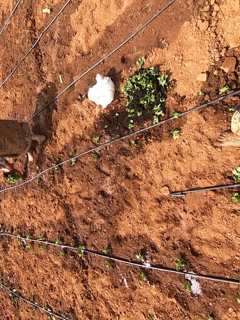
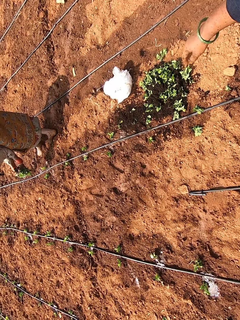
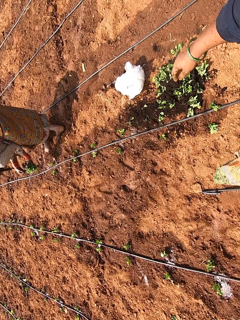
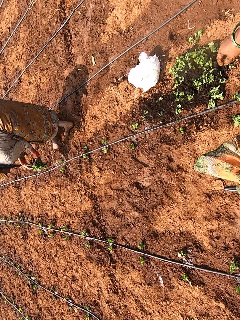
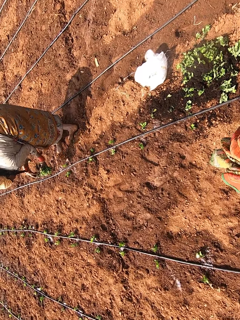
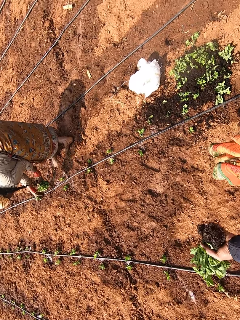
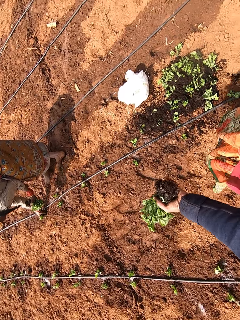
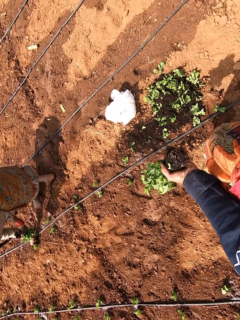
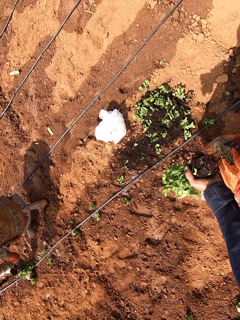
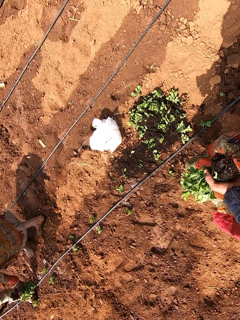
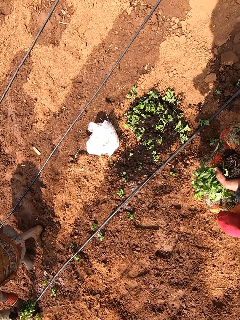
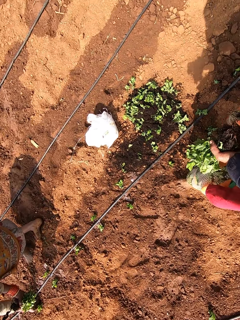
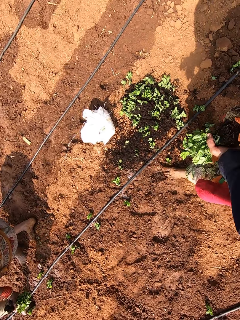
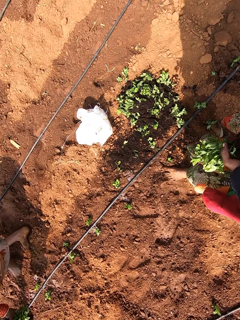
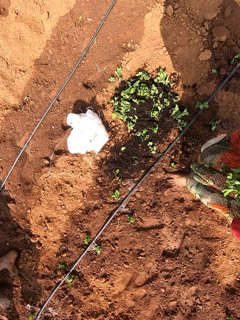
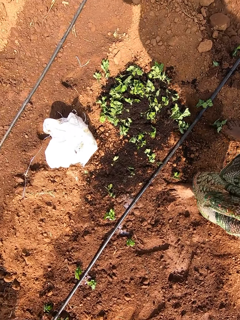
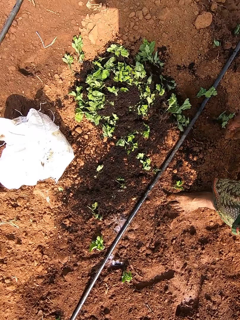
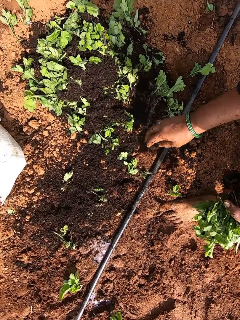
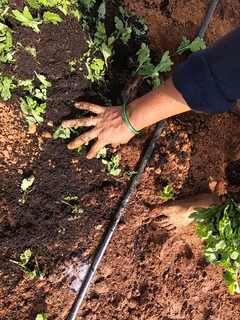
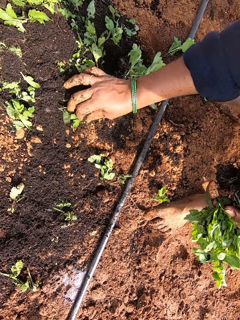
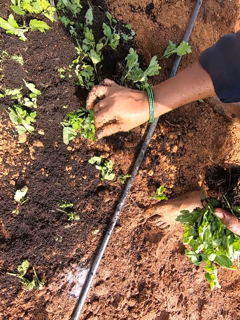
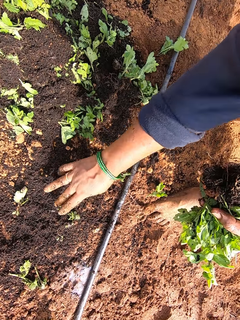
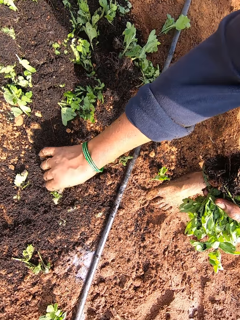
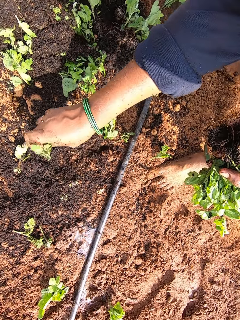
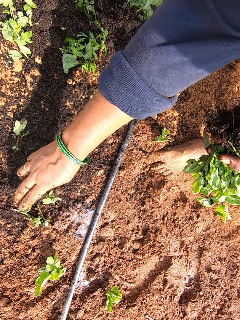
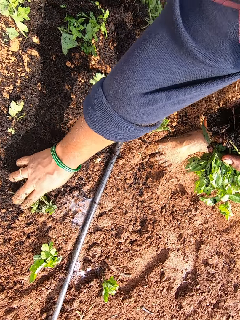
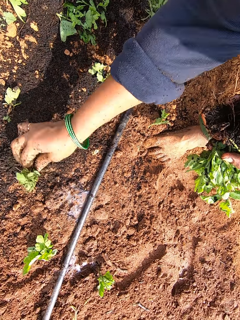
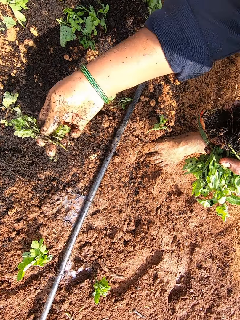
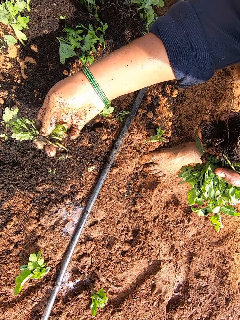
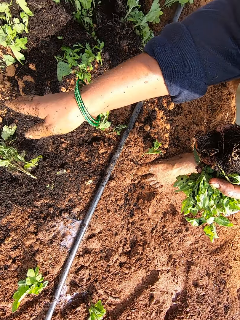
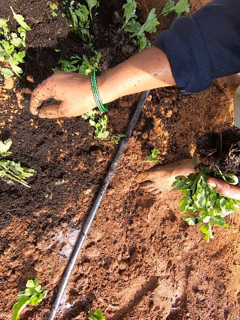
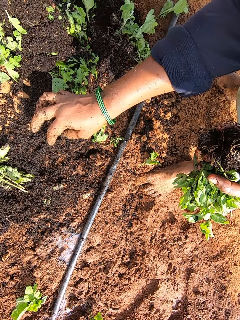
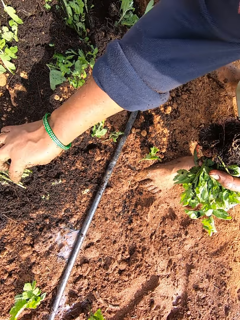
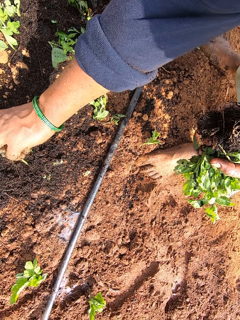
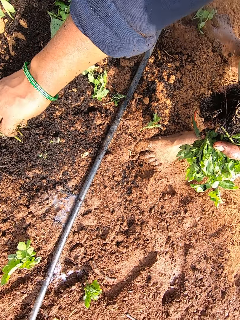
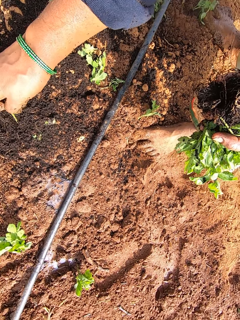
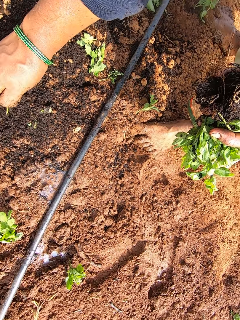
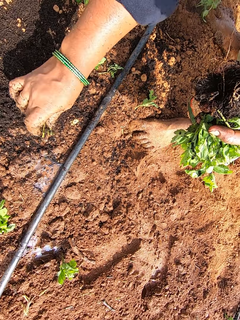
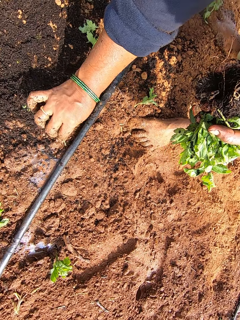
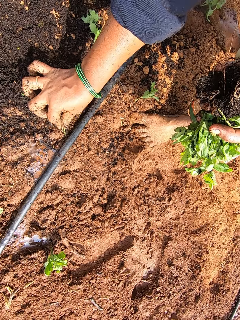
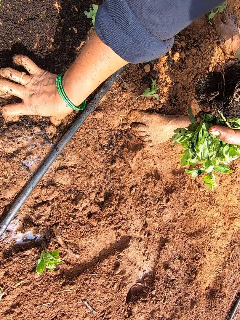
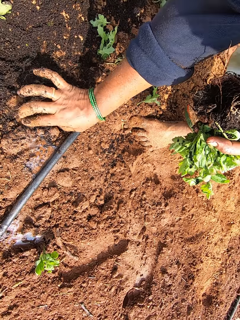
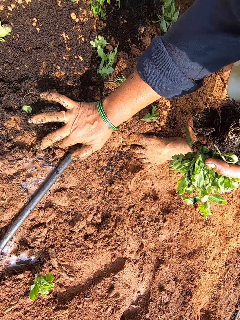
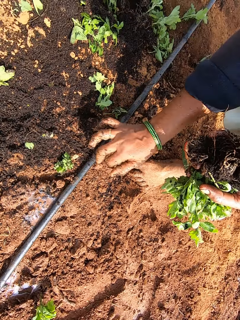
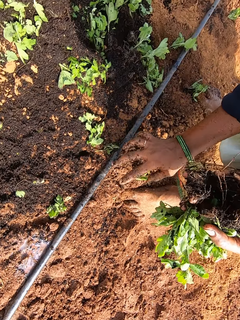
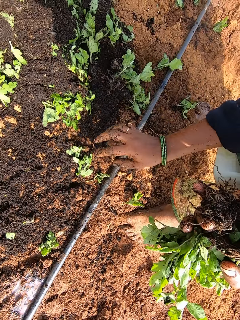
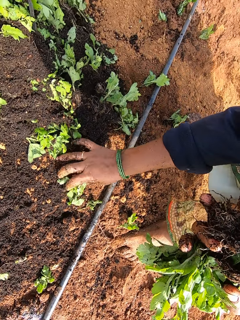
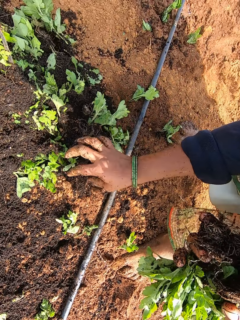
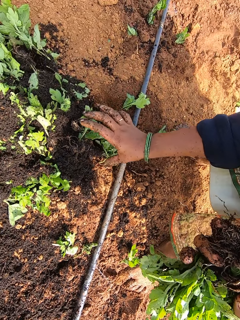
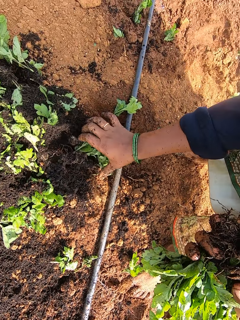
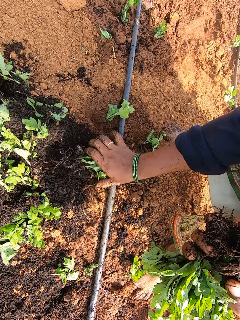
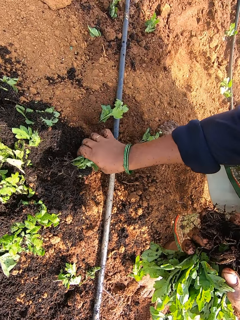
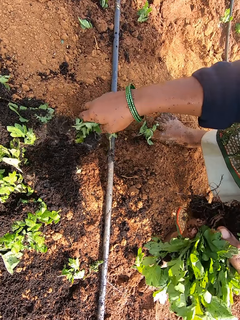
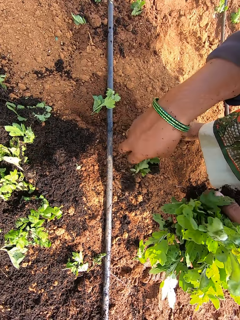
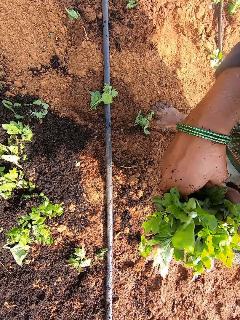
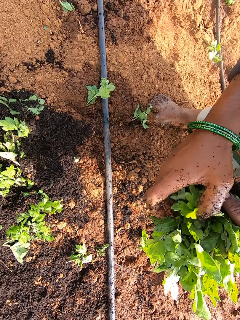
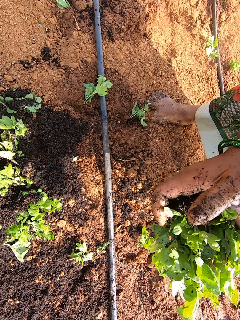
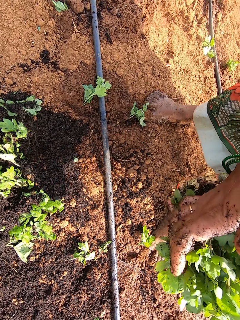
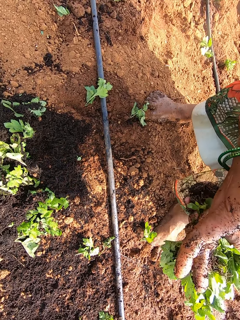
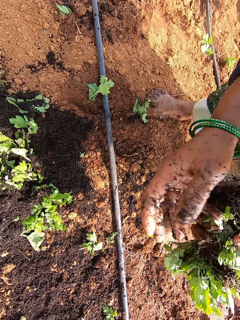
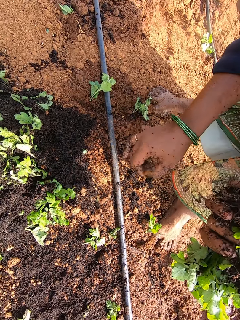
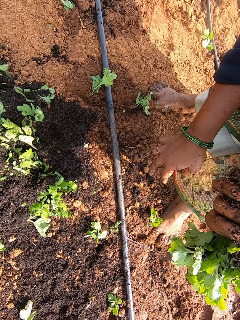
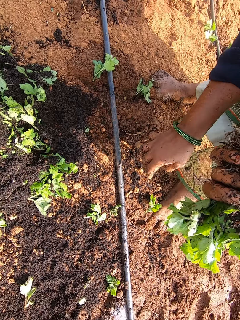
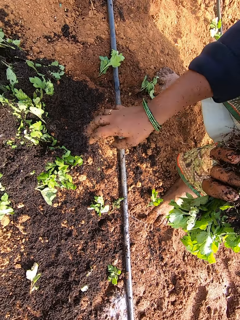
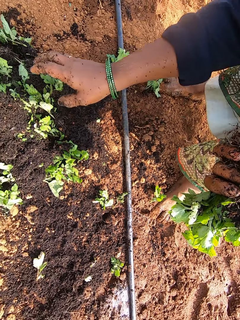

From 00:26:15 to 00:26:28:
The camera wearer walks. She packs some seedlings on the ground with her right hand. She sorts plantations on the ground. She picks a seedling from the ground with her right hand. She plants the seedling on the field with her right hand. She packs some seedlings from the ground with her right hand. She joins the seedlings in her right hand with the seedlings in her left hand.

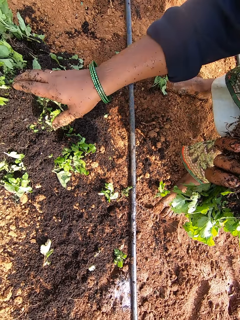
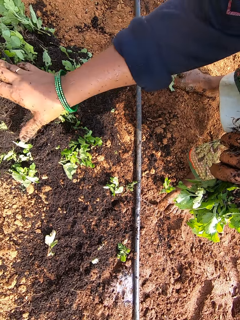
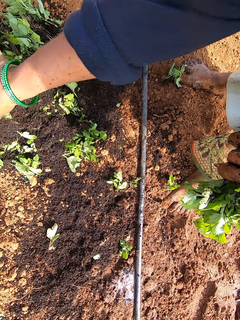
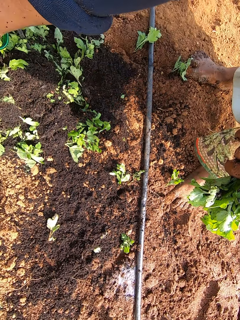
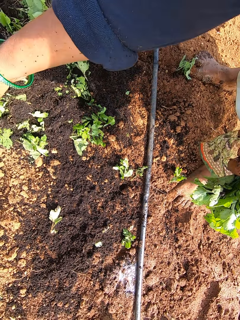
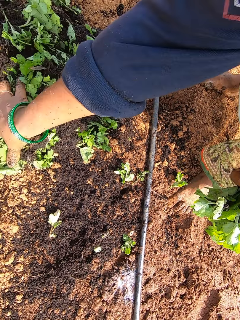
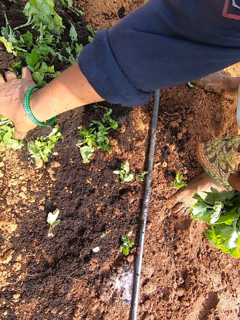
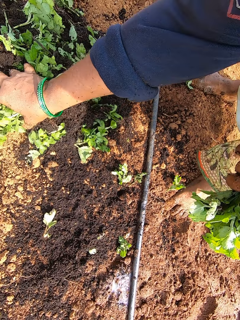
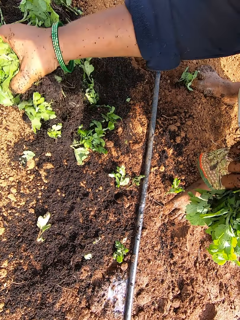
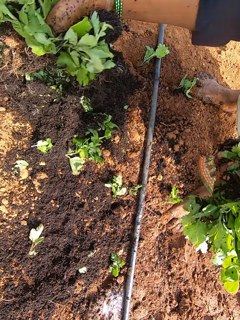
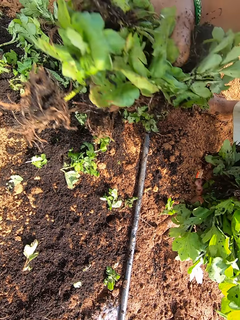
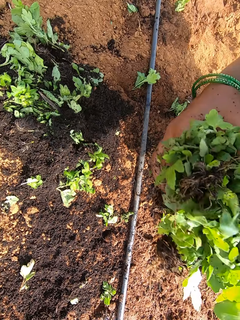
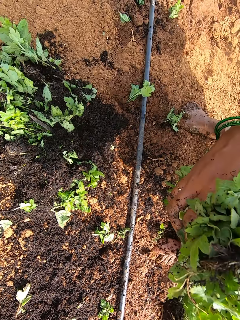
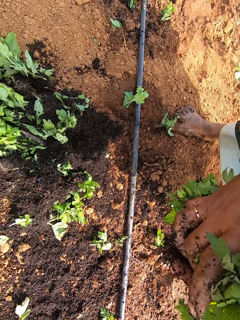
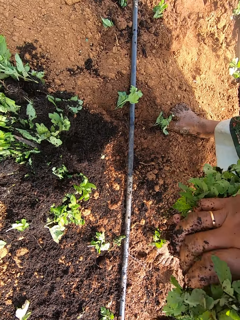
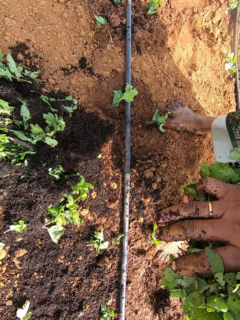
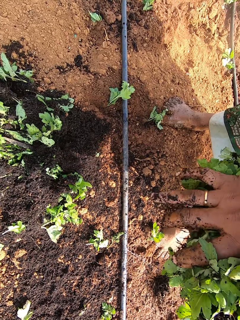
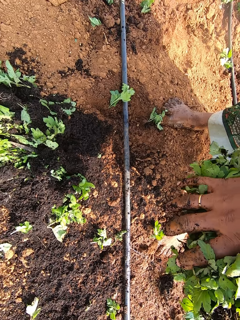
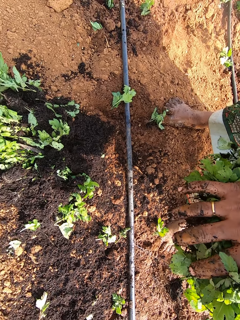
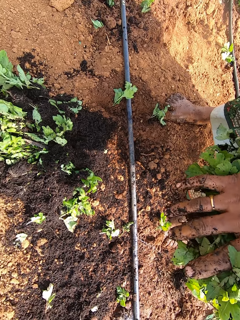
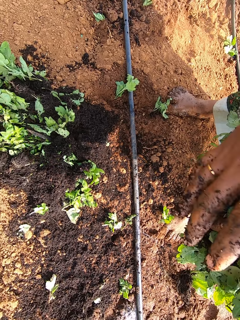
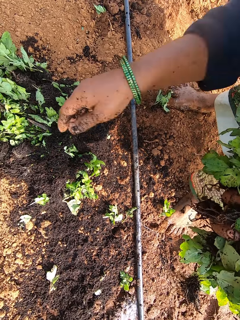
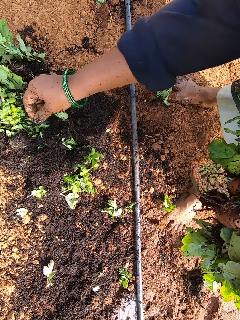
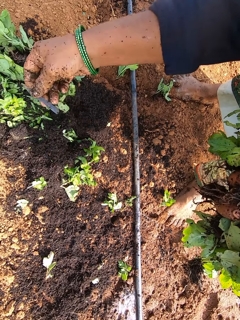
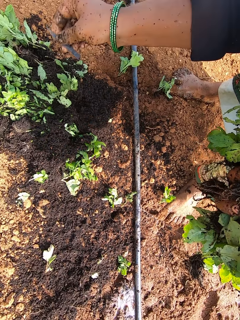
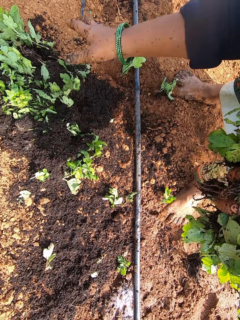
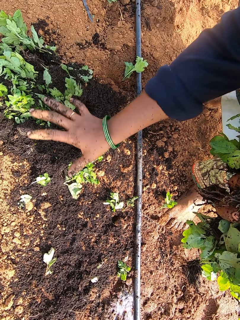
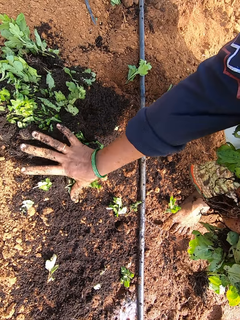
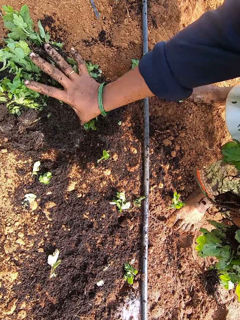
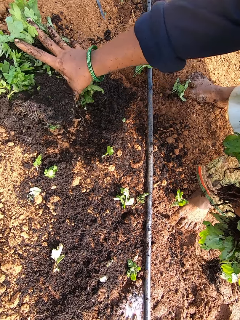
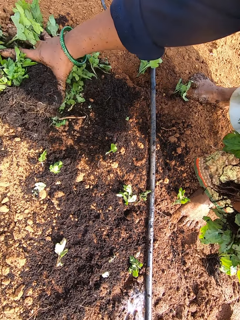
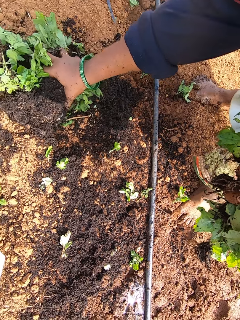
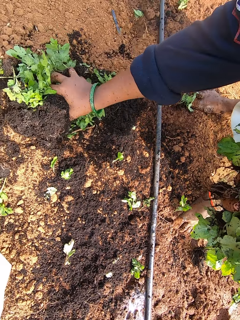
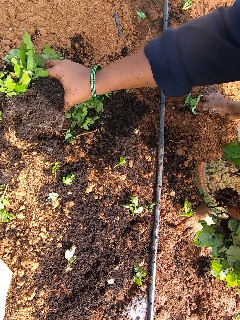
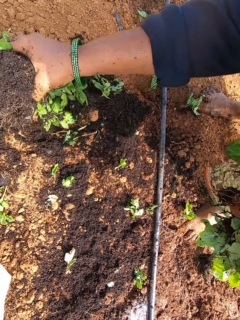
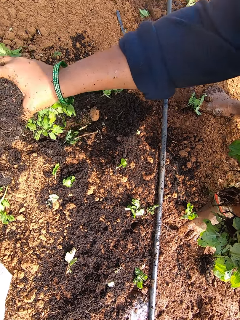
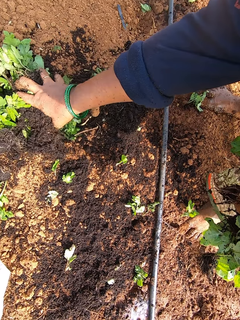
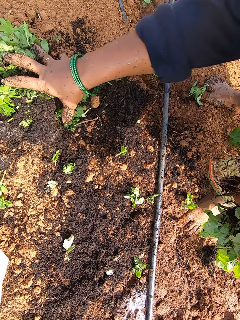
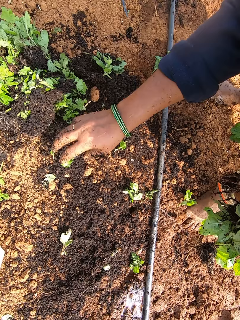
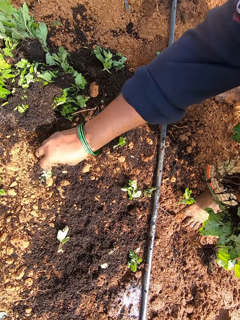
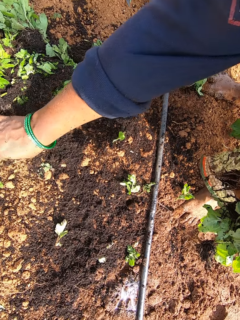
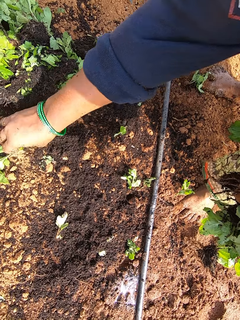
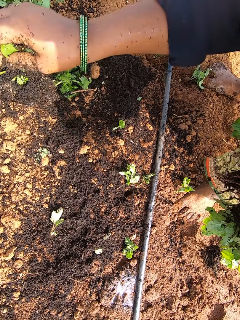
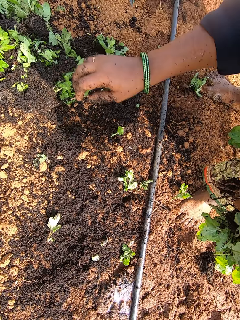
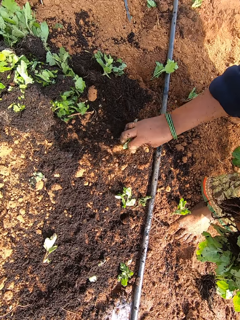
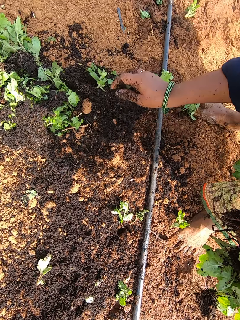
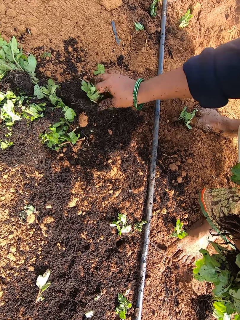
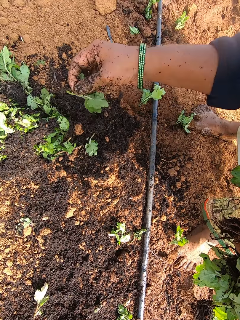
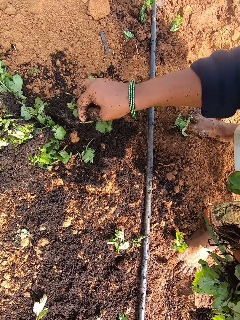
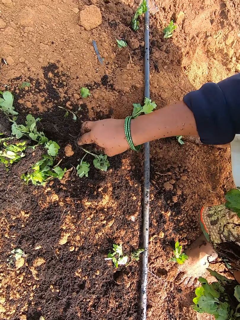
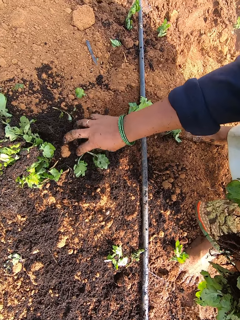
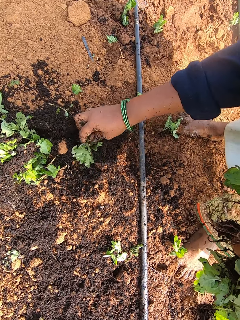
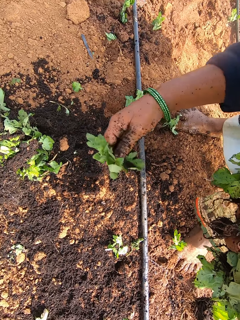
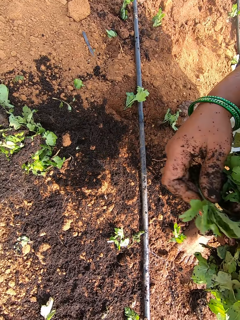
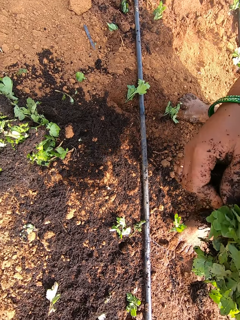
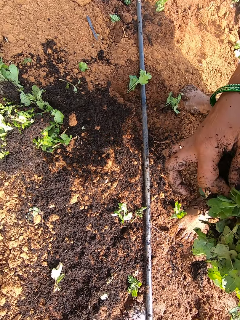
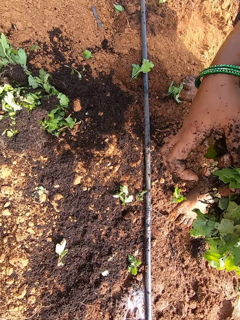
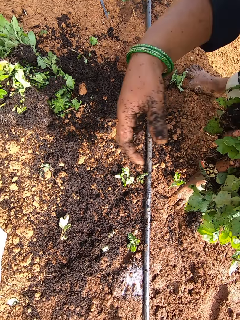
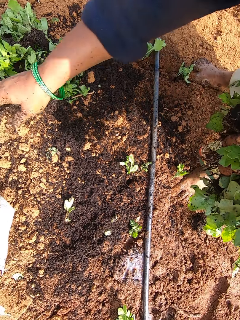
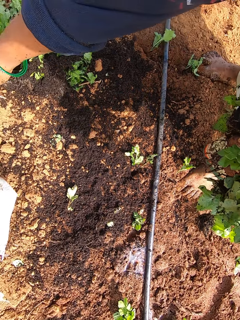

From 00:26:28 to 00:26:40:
The camera wearer packs some seedlings from the ground with her right hand. She joins the seedlings in her right hand with the seedlings in her left hand. She picks dirt from the ground with her right hand. She throws the dirt in her right hand to the floor. She packs some seedlings from the ground with her right hand. She picks a seedling from the ground with her right hand. She joins the seedlings in her right hand with the seedlings in her left hand. She picks a seedling from the ground with her right hand.
